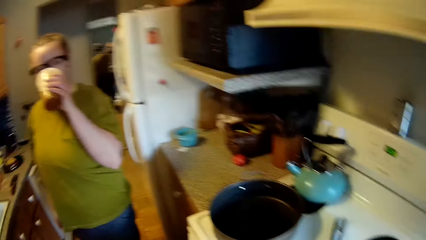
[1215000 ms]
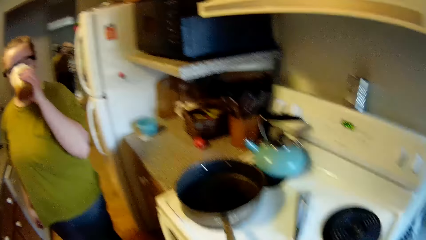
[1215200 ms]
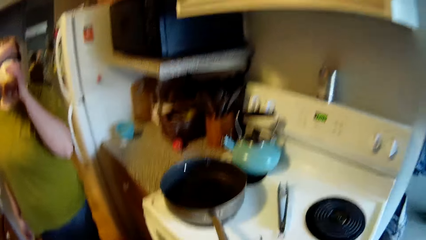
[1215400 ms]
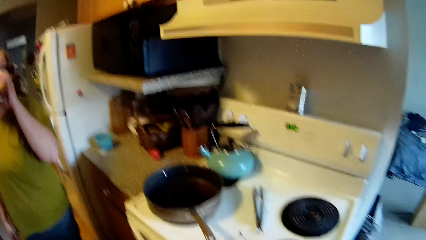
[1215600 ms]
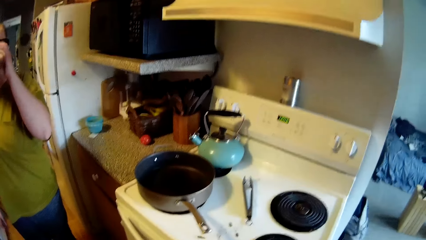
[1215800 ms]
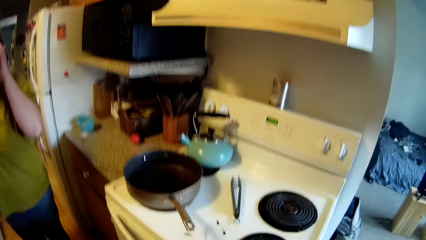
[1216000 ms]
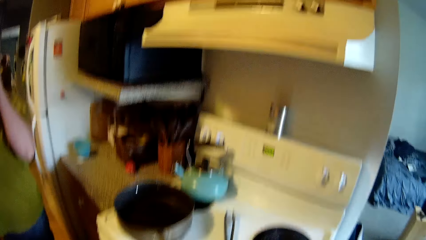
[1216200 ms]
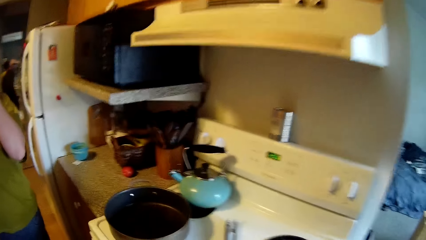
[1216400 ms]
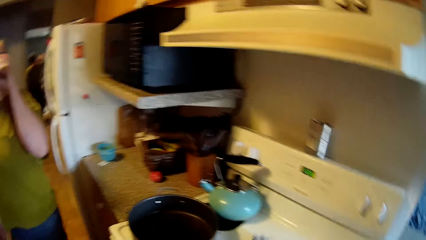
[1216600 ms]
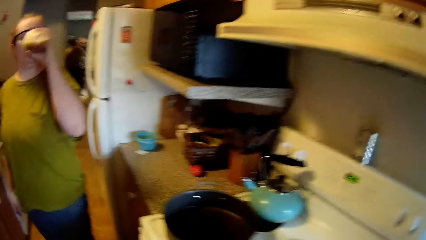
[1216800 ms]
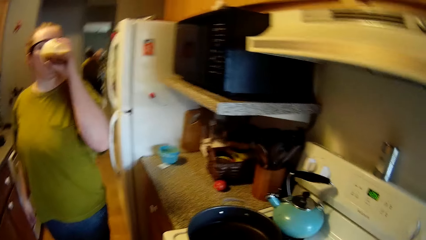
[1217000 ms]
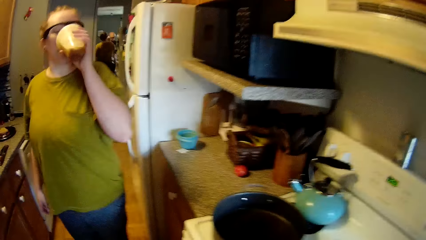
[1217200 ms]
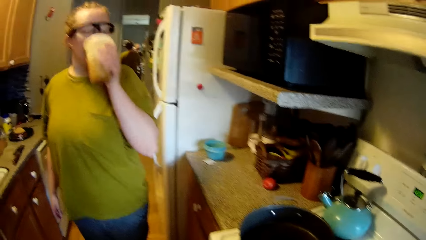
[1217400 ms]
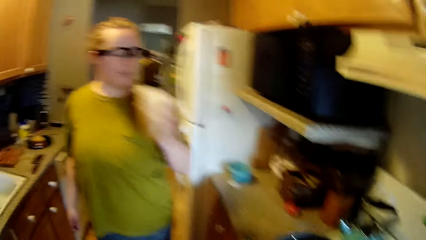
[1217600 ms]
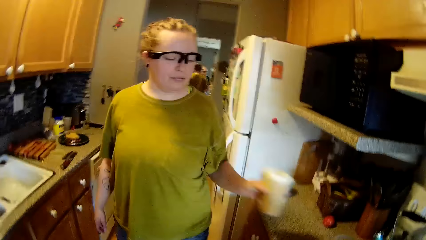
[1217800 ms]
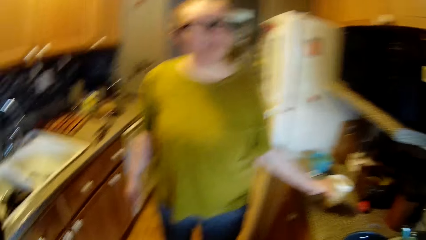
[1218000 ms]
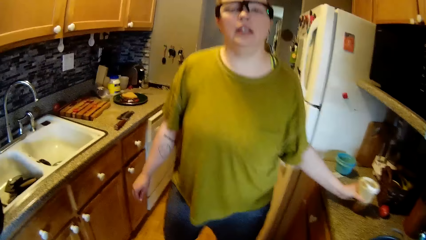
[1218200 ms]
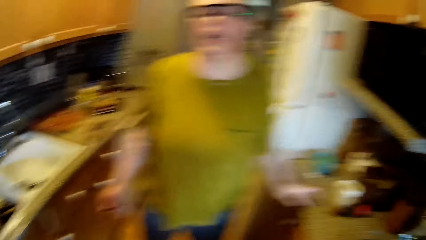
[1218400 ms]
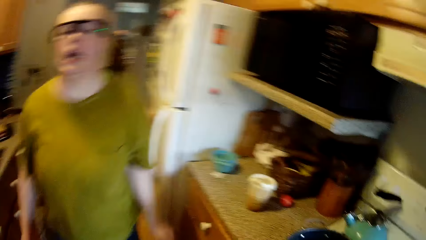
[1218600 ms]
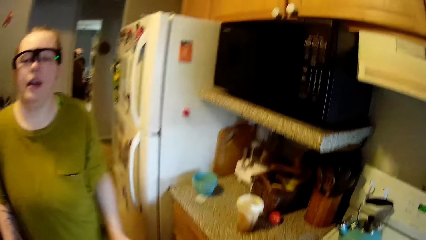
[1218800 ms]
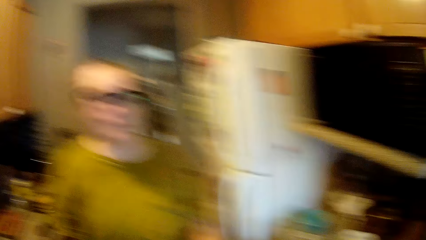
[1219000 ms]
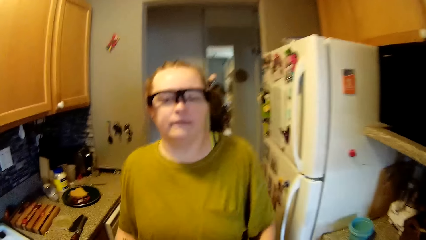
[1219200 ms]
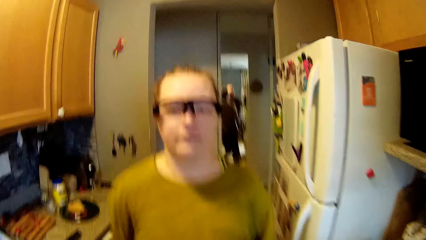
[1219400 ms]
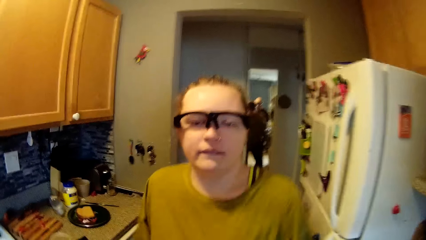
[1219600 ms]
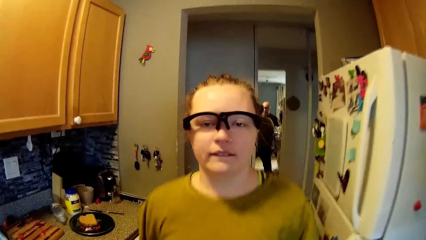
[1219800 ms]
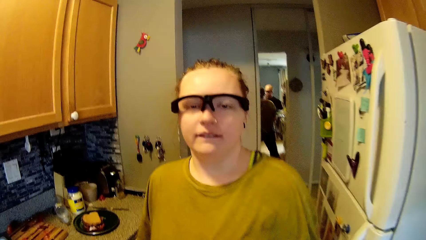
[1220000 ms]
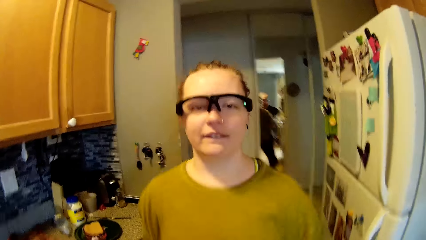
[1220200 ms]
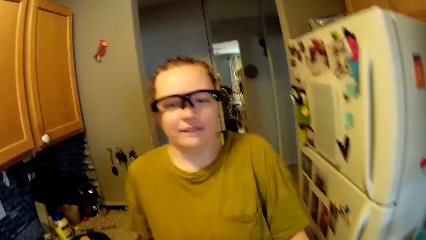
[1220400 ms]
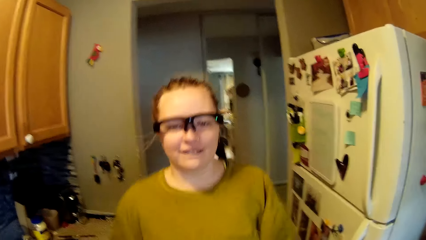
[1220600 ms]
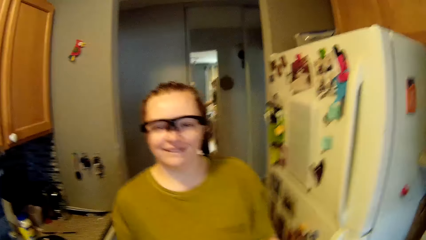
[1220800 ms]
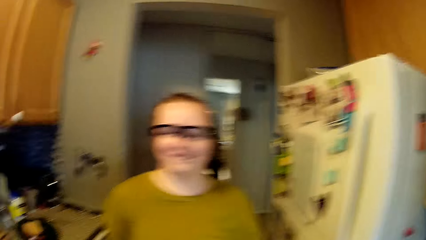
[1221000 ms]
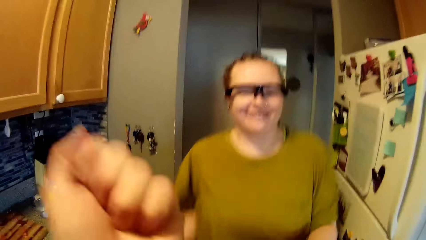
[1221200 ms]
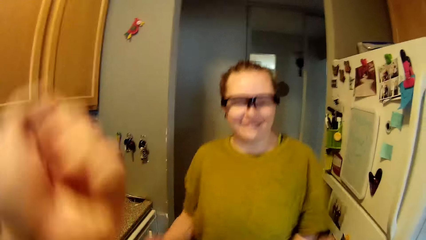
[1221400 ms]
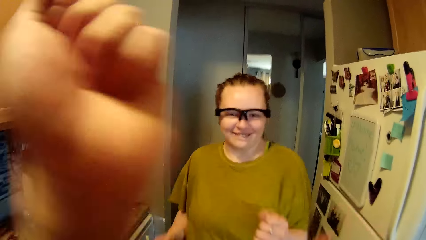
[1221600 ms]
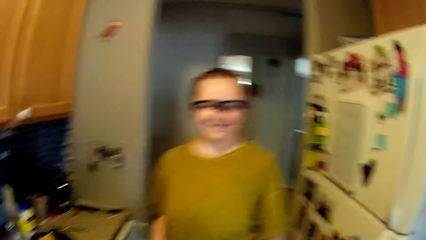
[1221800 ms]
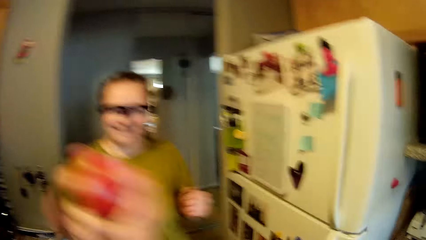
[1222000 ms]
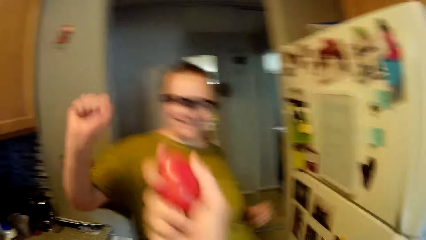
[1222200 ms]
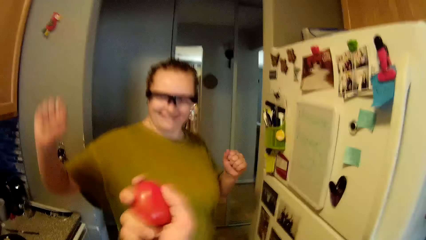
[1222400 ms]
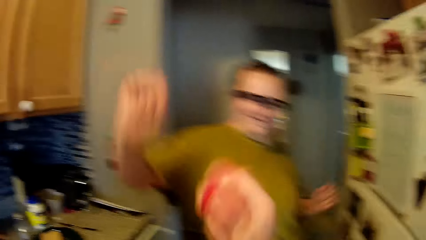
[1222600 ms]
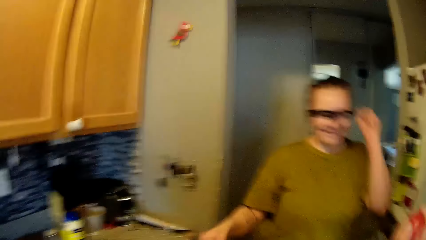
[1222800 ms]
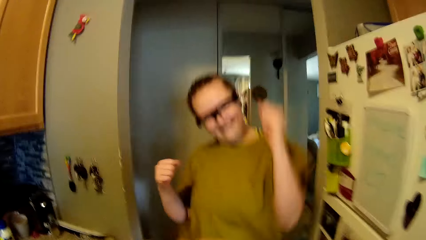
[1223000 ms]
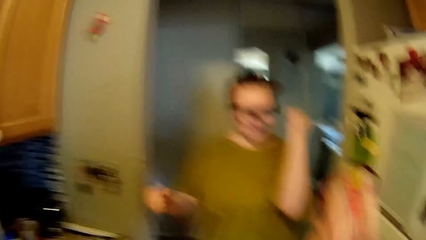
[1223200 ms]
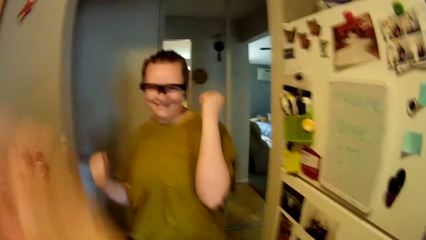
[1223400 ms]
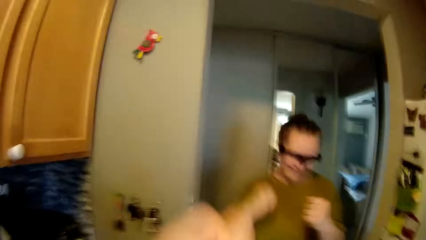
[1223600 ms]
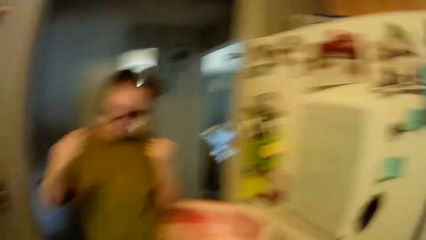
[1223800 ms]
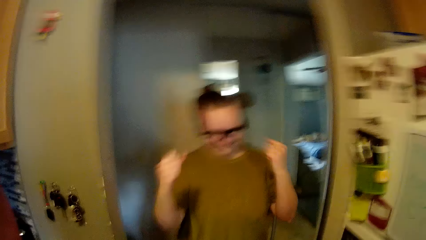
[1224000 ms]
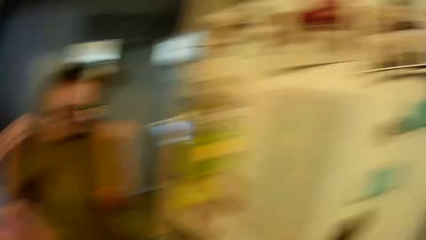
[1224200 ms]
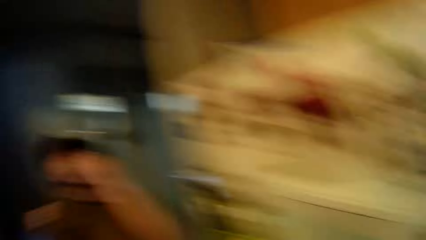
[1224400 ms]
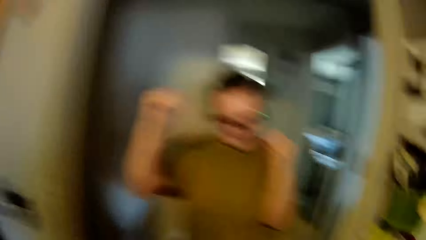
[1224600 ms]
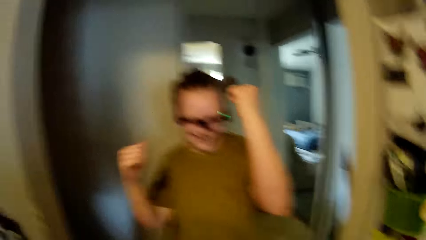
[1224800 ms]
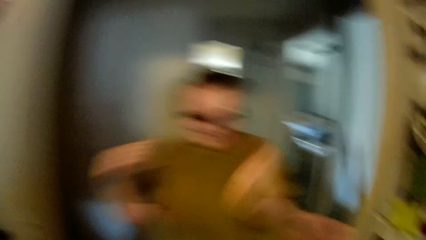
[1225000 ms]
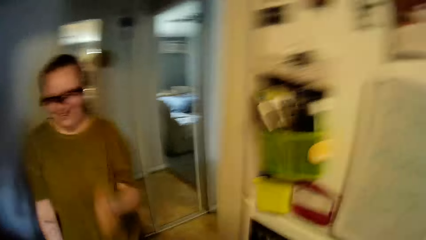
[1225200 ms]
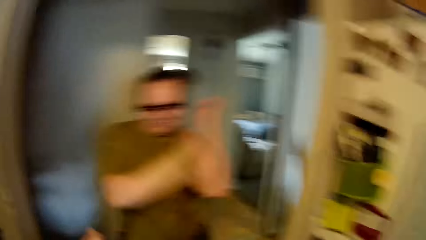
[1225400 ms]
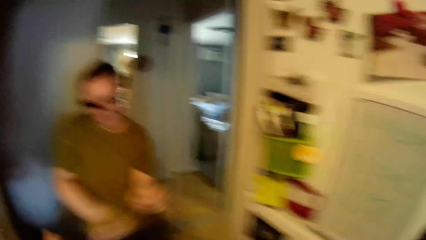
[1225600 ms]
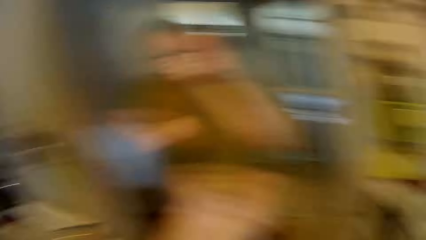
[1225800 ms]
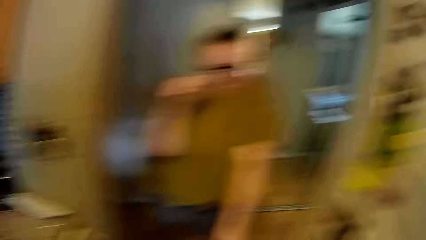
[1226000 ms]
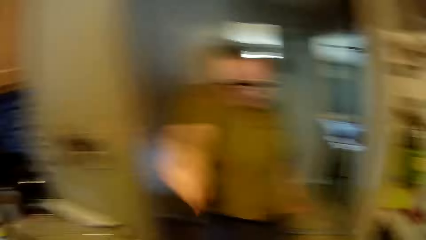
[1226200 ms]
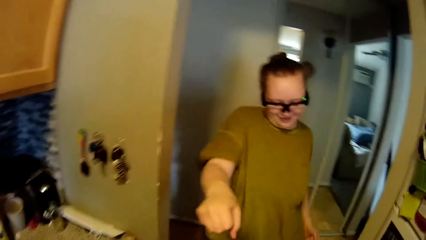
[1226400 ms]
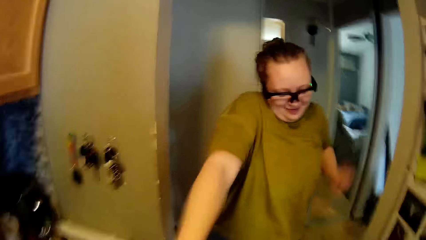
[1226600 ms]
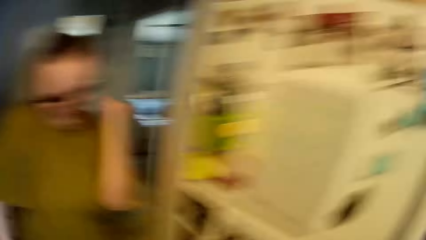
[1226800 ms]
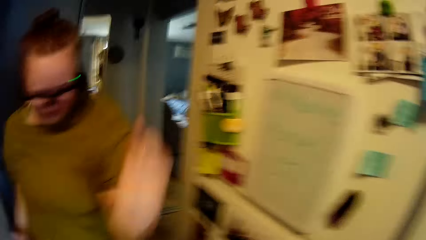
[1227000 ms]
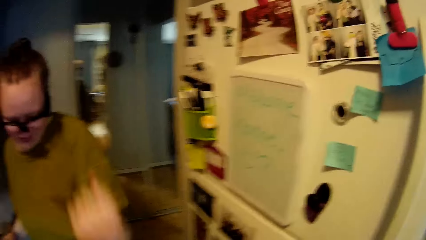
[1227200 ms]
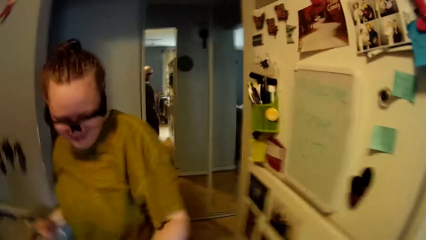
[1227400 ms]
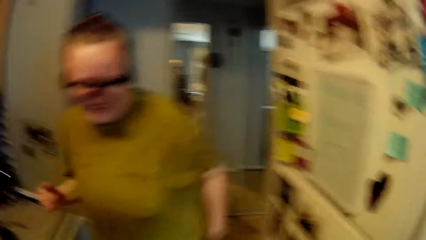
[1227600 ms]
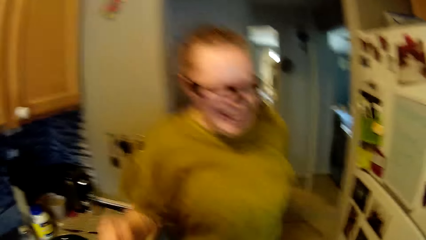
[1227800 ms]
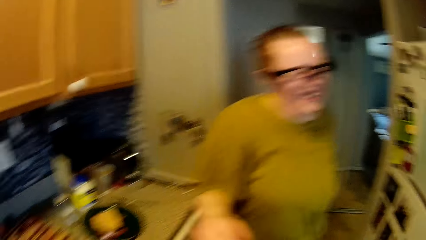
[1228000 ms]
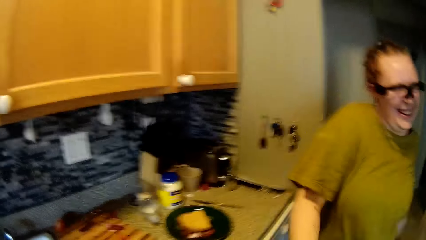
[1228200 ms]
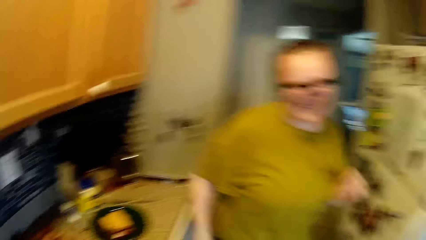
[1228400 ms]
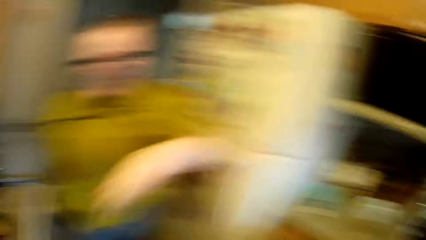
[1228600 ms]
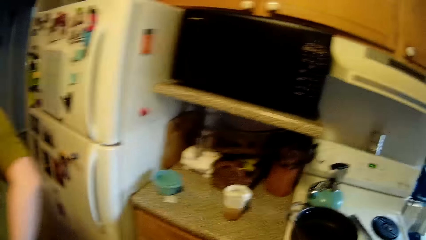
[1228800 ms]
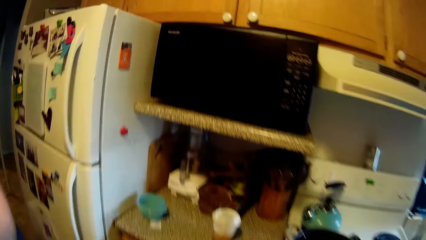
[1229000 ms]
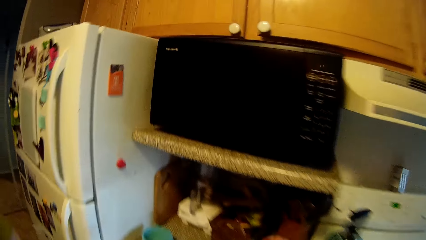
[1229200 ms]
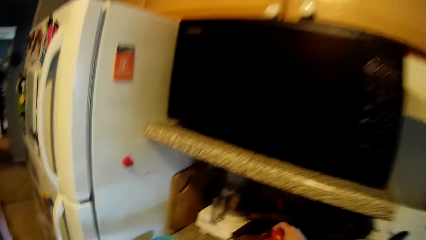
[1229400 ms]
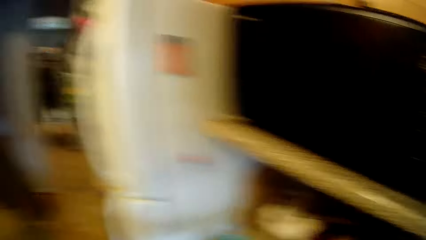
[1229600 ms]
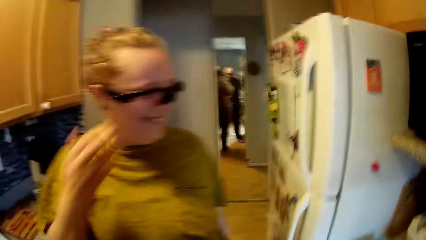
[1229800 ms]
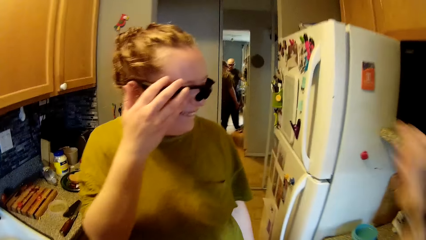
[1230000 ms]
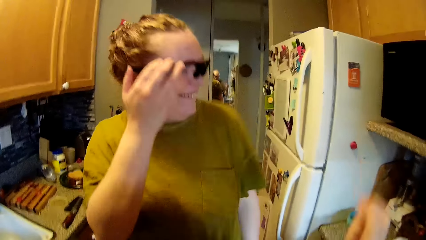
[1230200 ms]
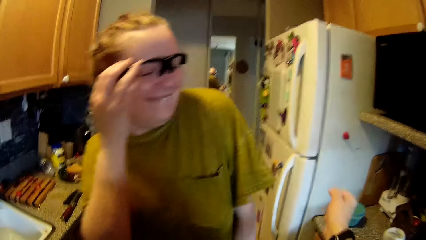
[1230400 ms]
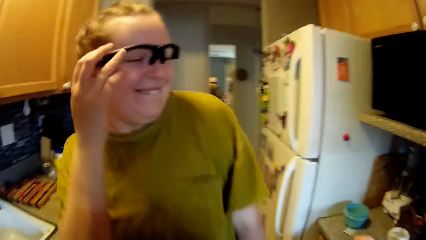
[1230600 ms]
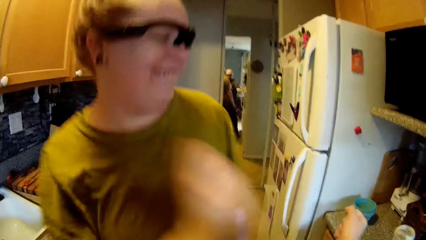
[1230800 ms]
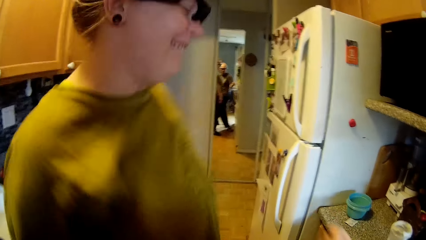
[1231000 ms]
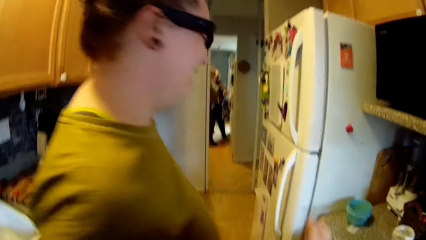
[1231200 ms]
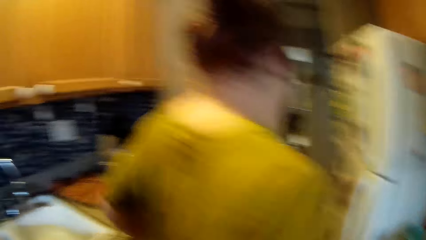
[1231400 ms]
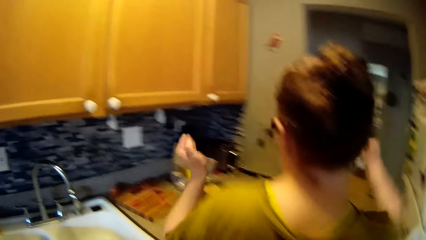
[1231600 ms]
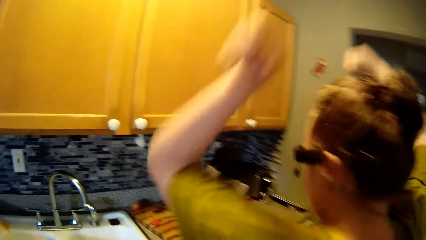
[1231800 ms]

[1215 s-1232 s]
The woman drops the cup in her left hand on the kitchen countertop. The woman dances. The camera wearer dances. He lifts his left hand to his face. He shakes a tomato in his right hand. He drops the tomato in his right hand on the kitchen countertop. The woman raises her right hand to the glasses on her face.
